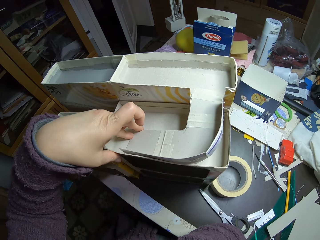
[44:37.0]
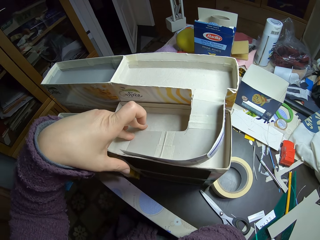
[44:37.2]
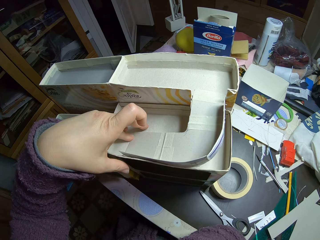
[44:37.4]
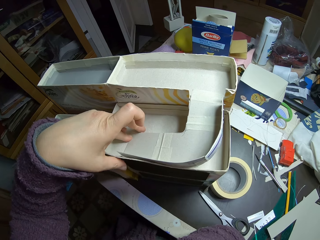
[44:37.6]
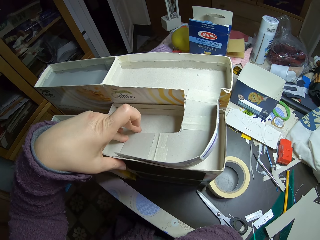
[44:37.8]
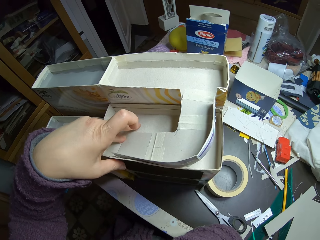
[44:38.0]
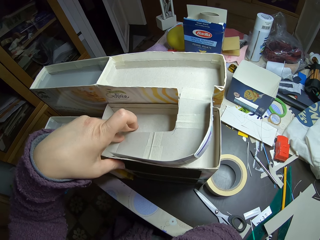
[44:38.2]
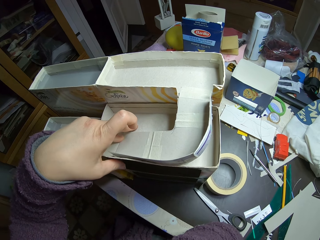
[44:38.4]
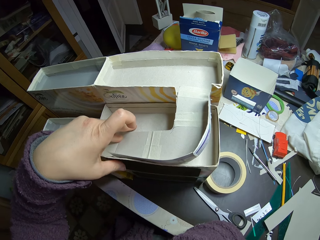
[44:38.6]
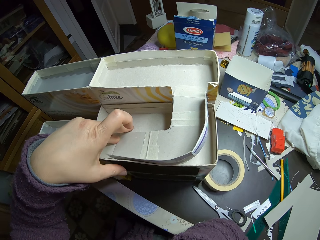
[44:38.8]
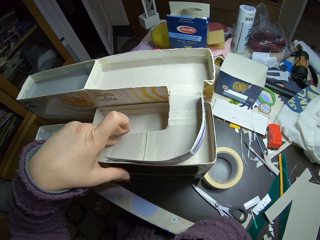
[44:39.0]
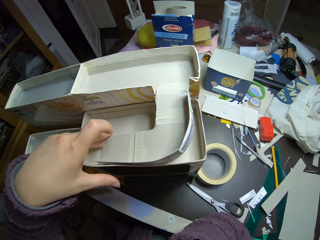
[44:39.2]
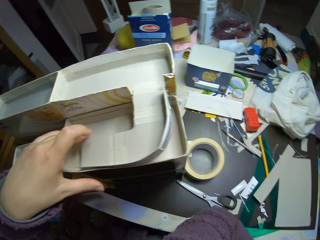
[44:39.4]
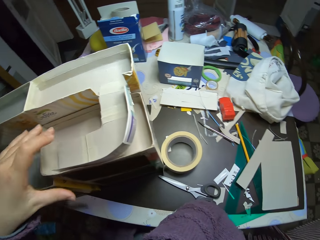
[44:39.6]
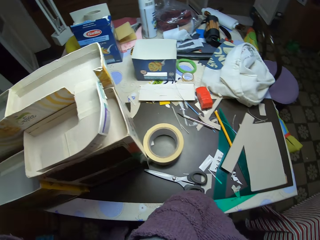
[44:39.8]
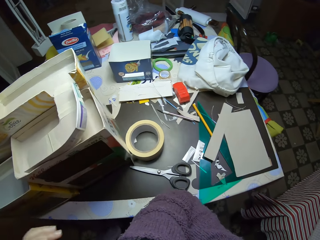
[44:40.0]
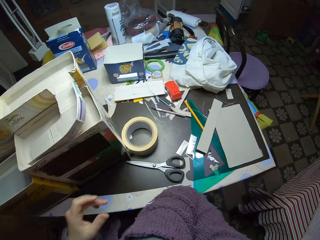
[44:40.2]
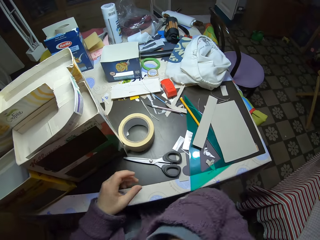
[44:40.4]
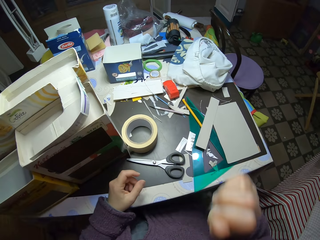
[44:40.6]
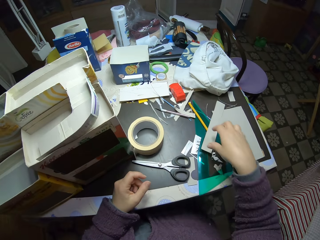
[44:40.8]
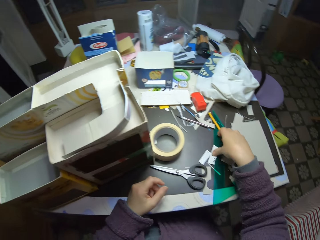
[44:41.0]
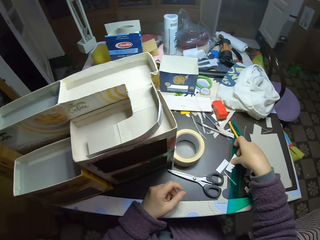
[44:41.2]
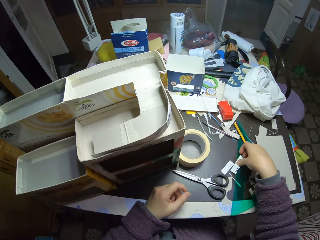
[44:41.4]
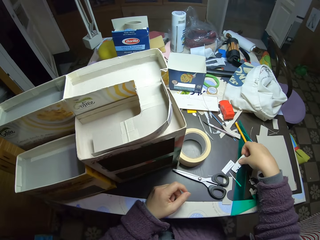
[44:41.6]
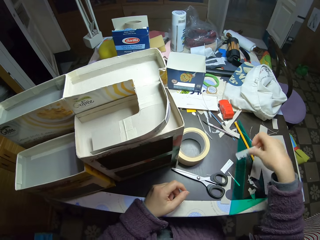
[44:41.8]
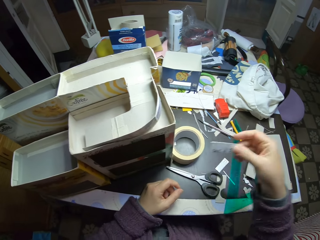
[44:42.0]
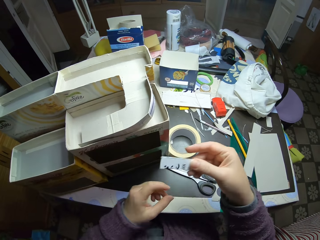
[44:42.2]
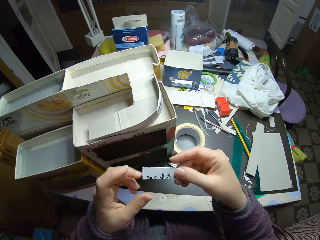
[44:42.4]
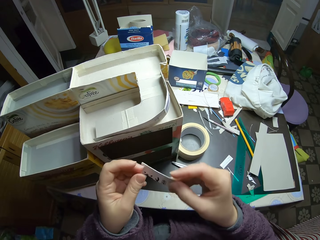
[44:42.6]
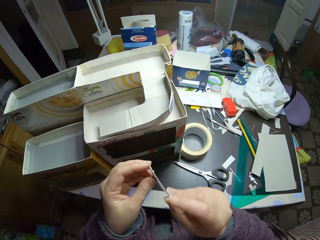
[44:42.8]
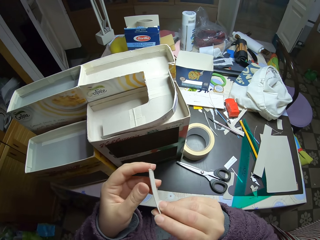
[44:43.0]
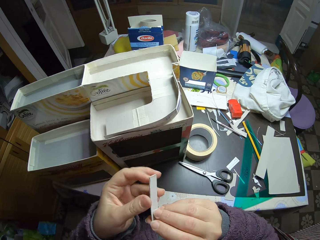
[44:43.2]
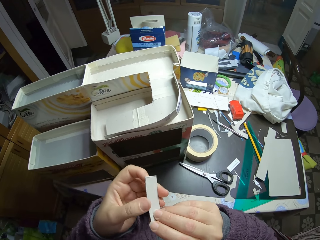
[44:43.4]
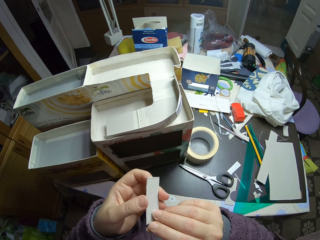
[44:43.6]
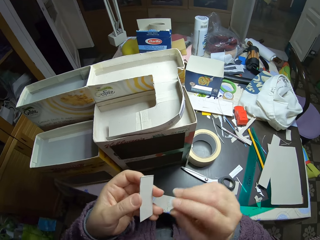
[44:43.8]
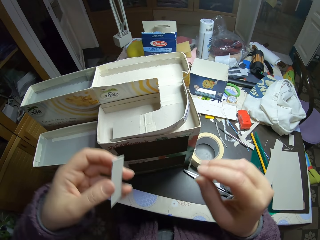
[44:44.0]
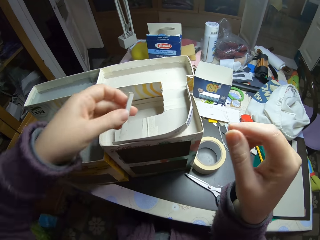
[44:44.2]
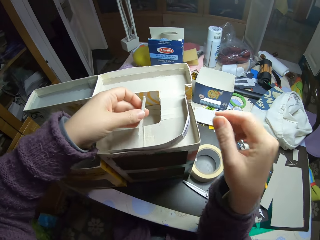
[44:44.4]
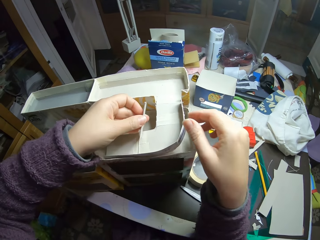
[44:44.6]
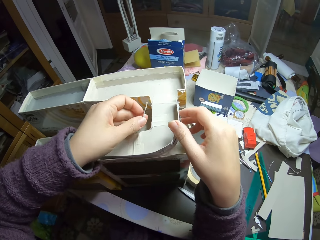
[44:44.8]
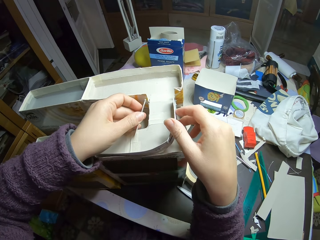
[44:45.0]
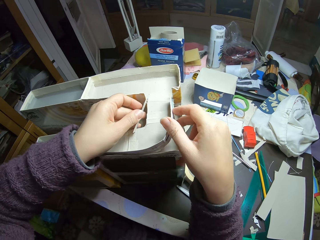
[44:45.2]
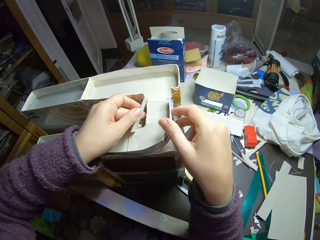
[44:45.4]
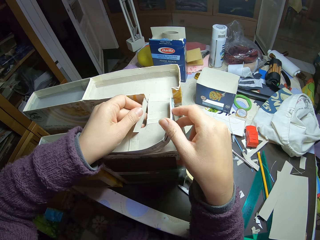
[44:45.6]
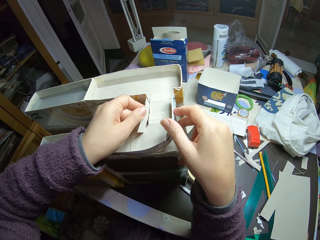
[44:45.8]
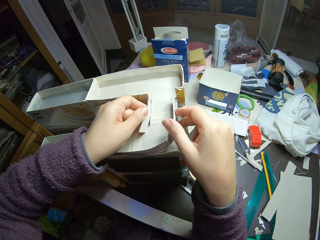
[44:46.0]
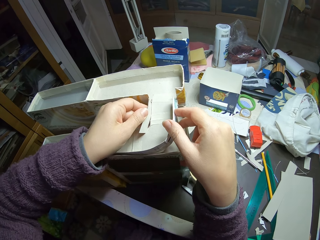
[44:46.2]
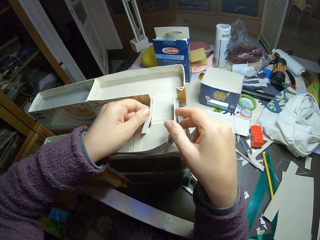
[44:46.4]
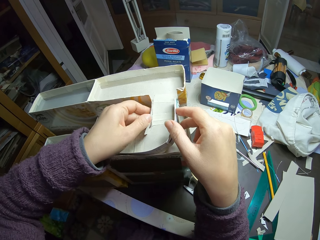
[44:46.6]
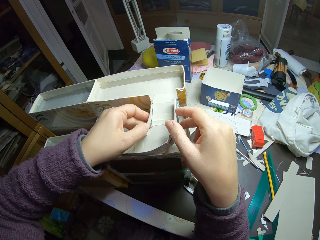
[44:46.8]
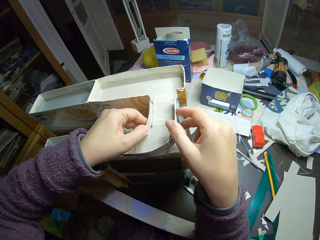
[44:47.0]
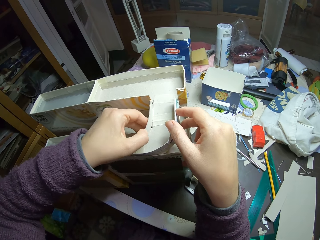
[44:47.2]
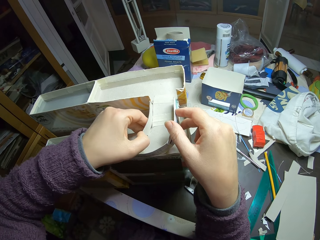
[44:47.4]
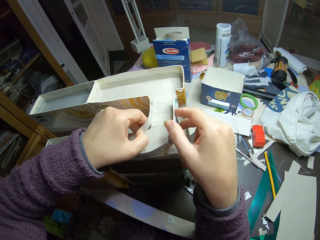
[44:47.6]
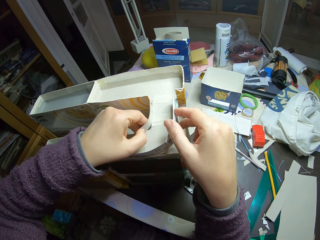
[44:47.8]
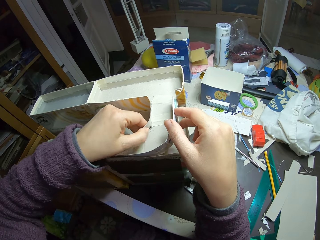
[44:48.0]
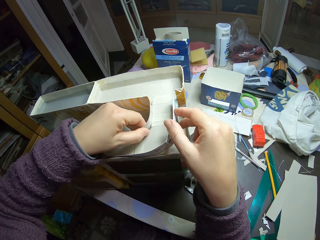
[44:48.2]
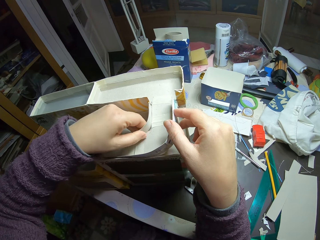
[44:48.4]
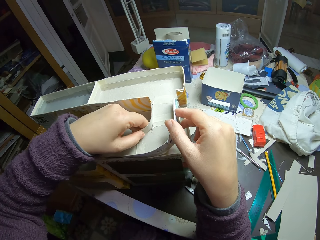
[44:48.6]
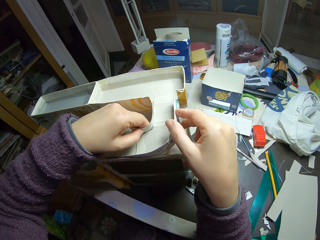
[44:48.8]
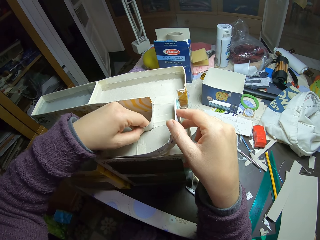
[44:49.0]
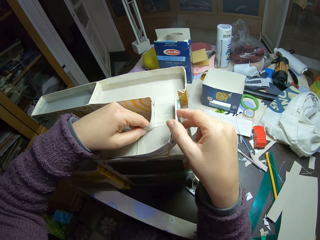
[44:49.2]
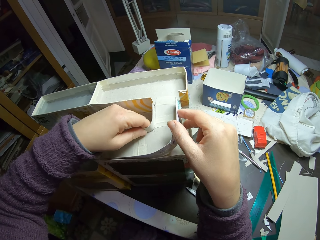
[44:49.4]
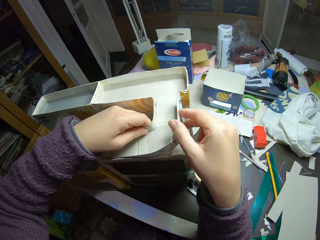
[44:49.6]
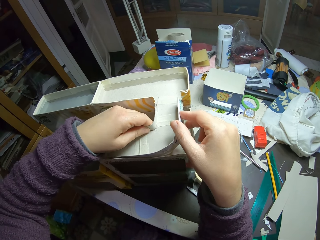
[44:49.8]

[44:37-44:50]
The camera wearer picks a small piece of paper from the table. They examine the piece of paper. They fit the piece of paper on the cartons.

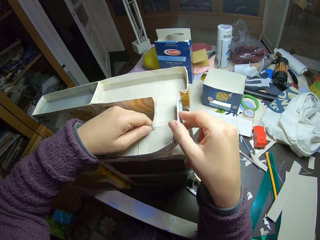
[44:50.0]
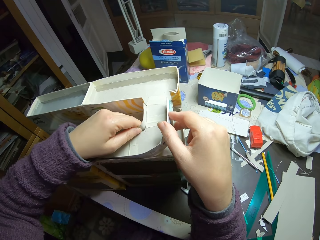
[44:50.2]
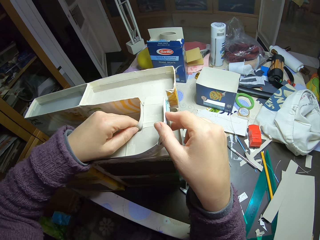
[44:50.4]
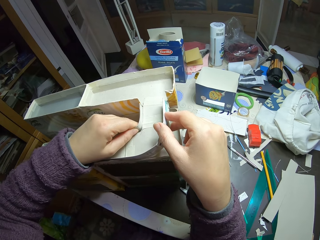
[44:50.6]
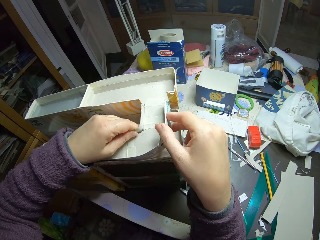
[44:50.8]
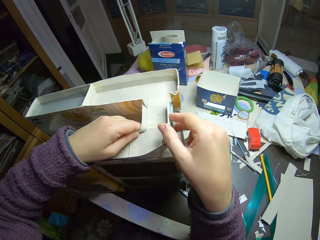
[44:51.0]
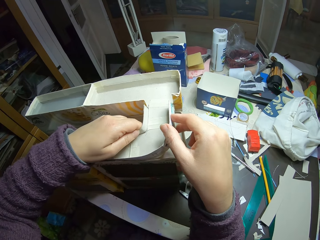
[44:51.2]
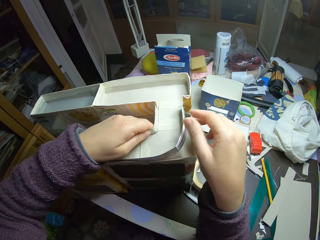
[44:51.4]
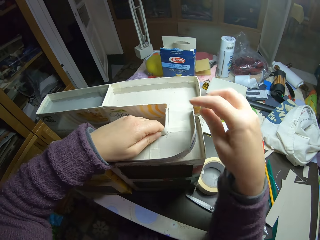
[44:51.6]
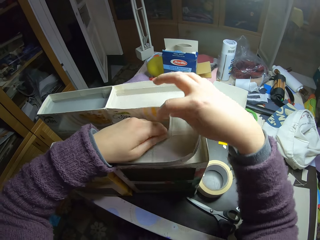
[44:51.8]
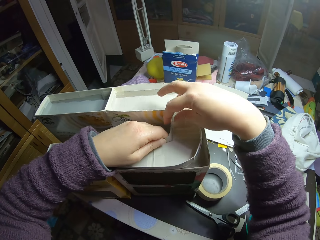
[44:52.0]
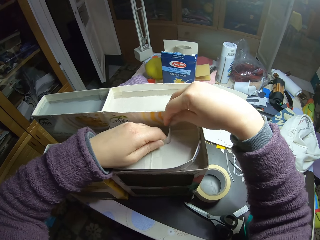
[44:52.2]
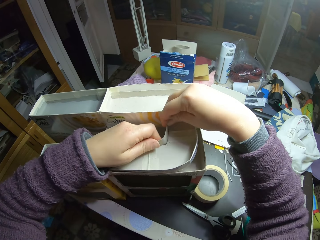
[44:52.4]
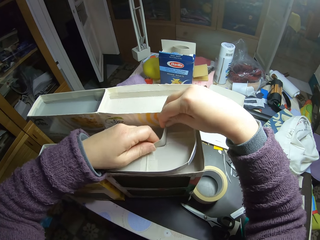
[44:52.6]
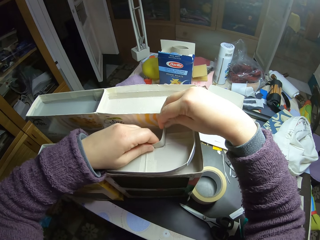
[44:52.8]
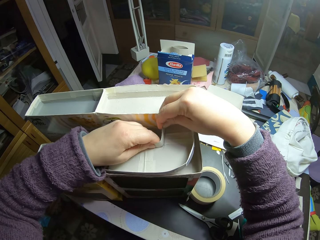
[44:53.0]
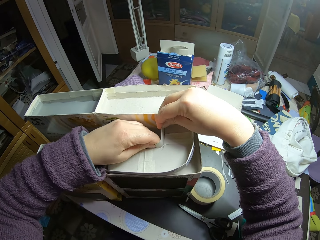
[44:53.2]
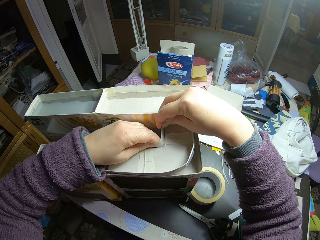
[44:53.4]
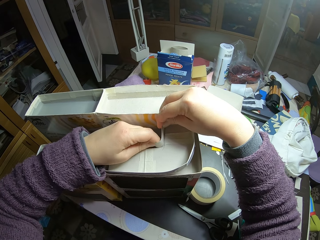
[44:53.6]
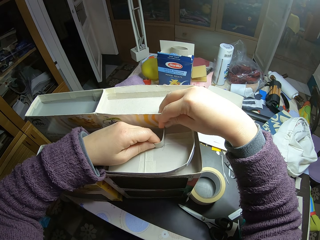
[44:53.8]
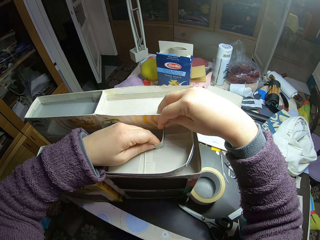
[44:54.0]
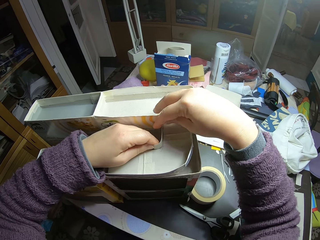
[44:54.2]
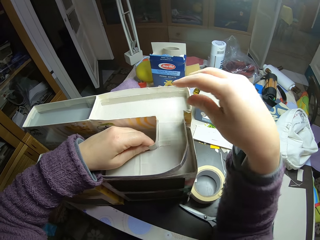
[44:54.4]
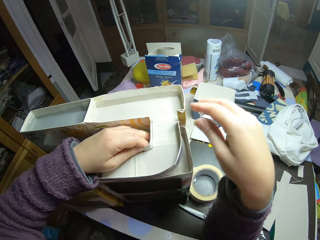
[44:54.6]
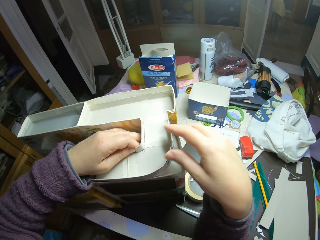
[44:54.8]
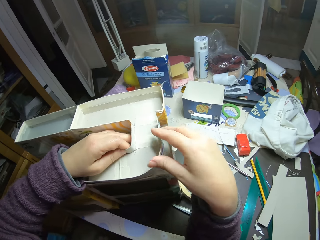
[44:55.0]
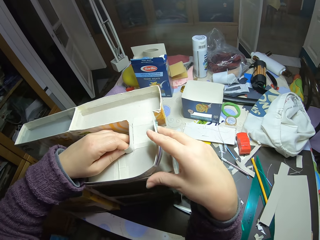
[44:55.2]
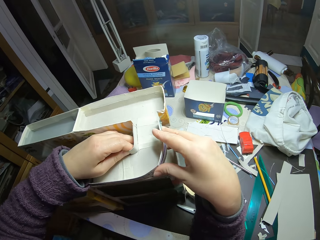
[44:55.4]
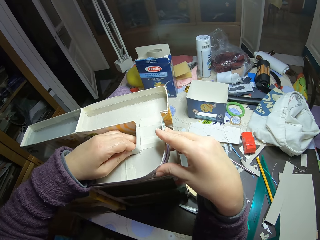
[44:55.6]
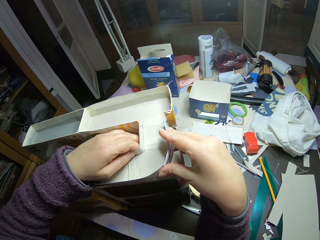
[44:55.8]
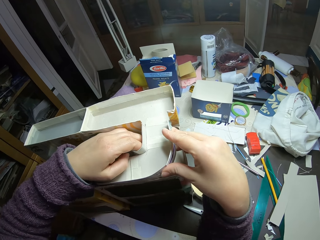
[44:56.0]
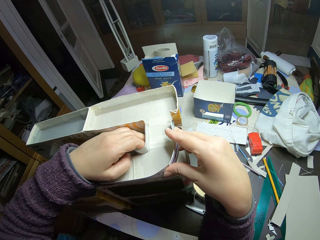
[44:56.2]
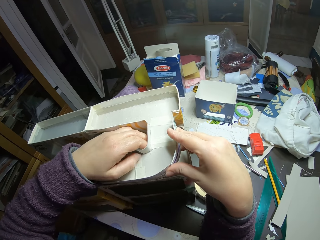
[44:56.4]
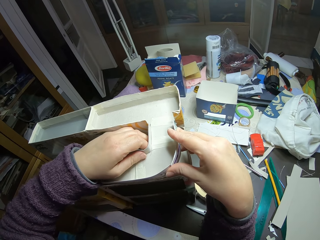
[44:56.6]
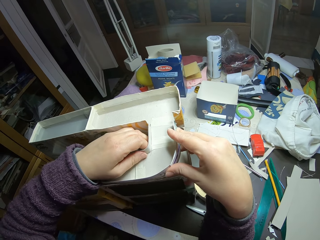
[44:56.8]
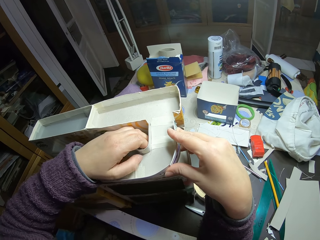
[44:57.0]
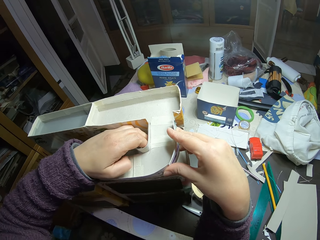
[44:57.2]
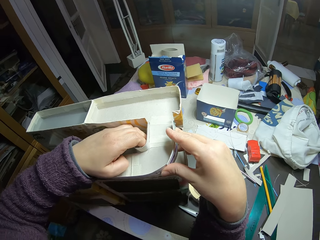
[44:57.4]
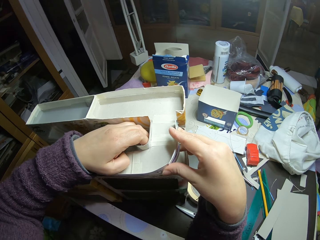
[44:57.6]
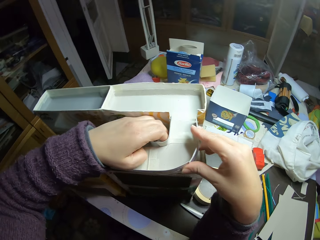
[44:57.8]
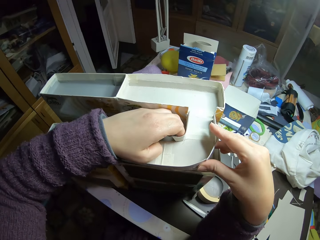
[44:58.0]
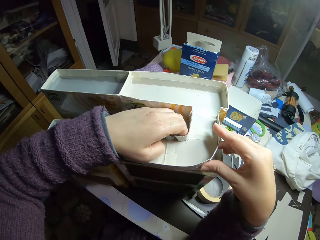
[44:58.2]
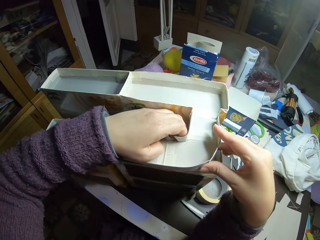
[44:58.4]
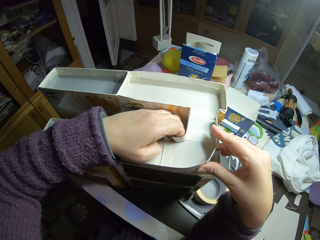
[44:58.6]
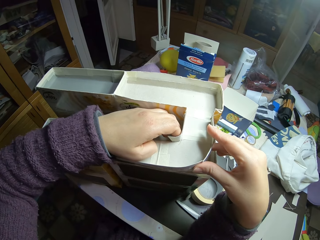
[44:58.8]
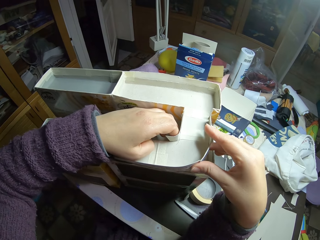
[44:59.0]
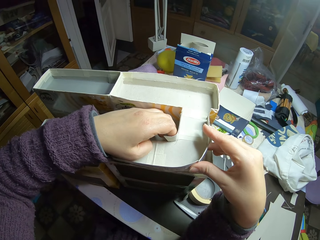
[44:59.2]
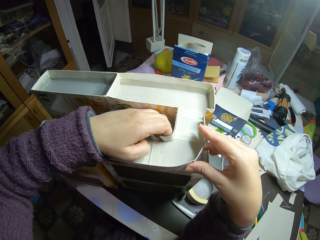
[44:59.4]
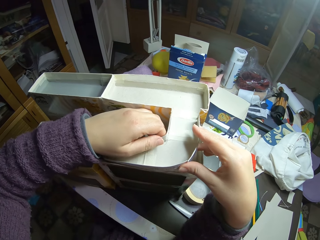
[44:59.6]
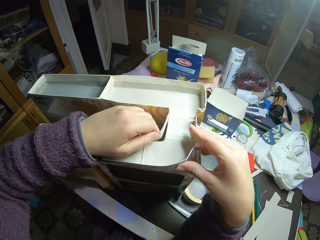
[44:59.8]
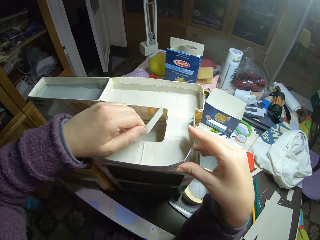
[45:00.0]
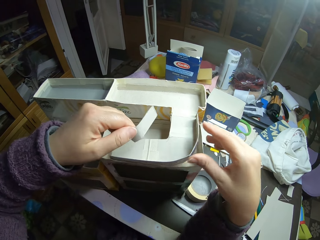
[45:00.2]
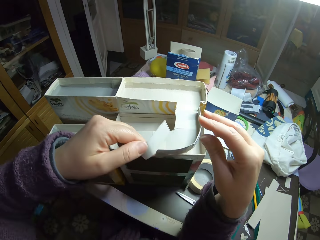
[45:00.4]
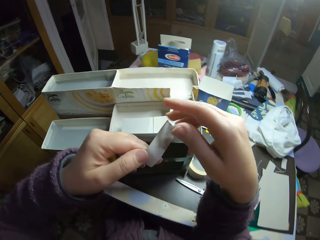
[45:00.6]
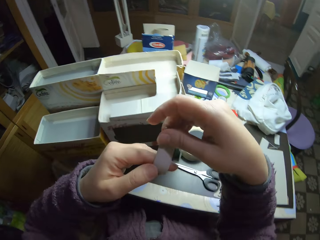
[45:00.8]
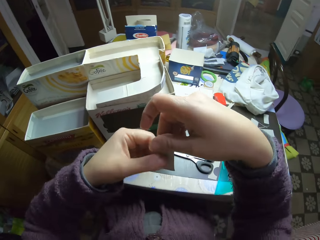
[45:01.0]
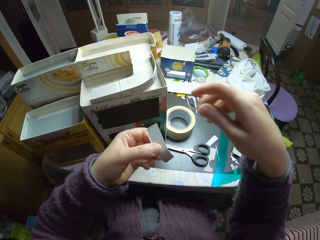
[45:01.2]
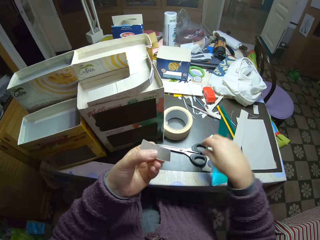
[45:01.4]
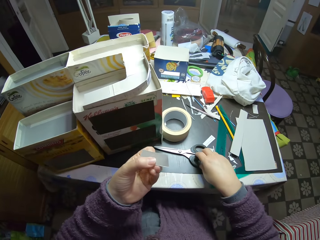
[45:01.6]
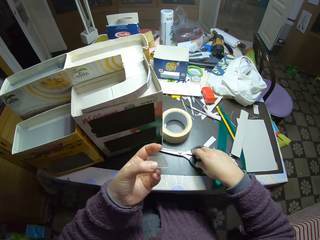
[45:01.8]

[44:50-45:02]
The camera wearer removes the small piece of paper on the paperboard craft box.
